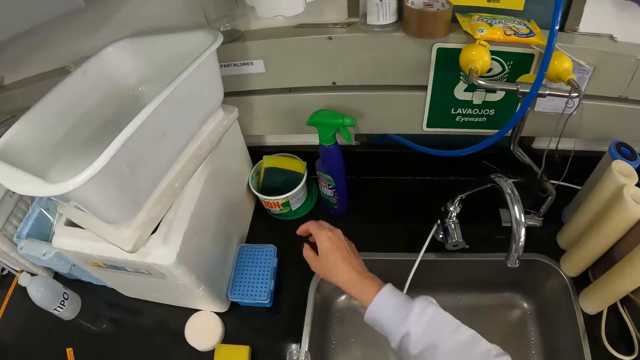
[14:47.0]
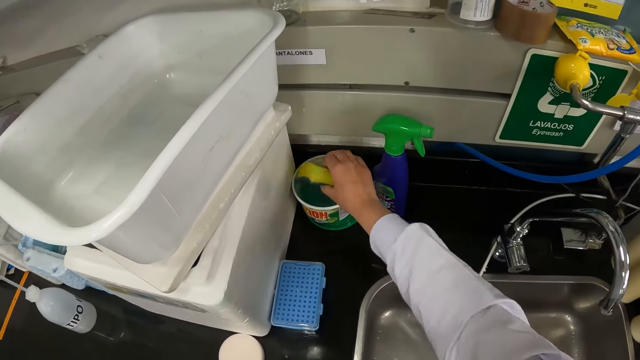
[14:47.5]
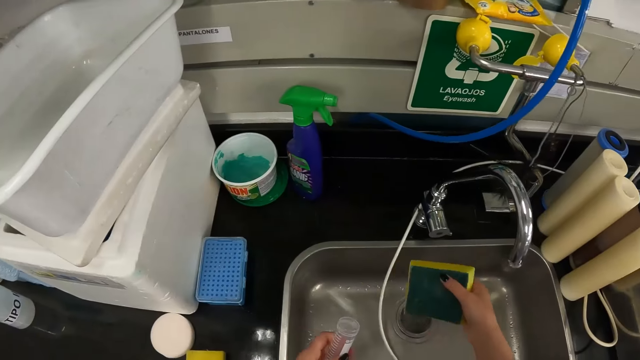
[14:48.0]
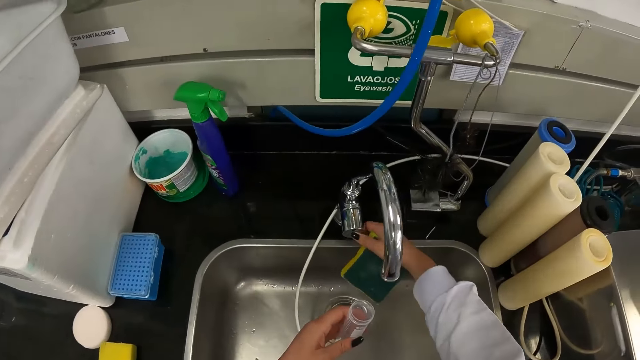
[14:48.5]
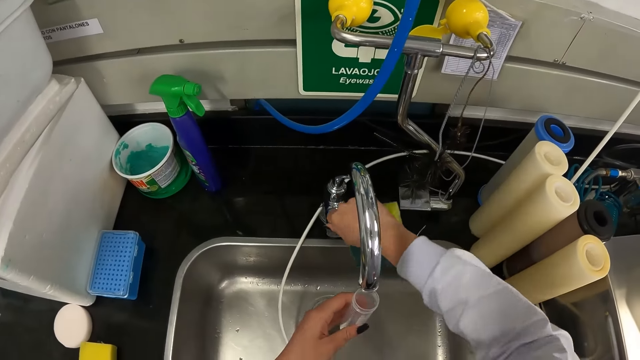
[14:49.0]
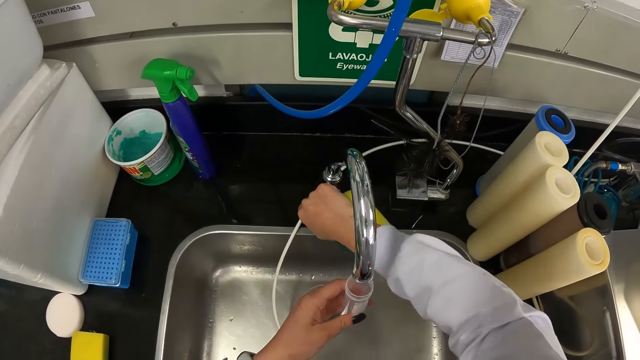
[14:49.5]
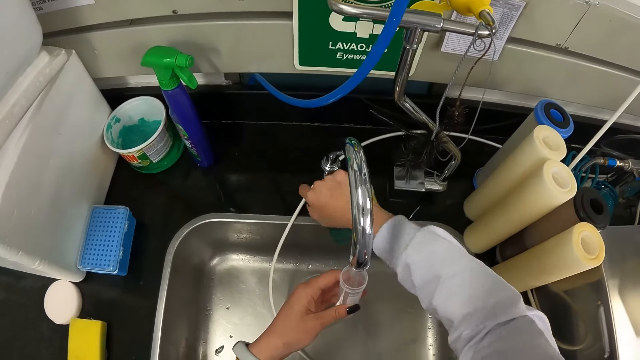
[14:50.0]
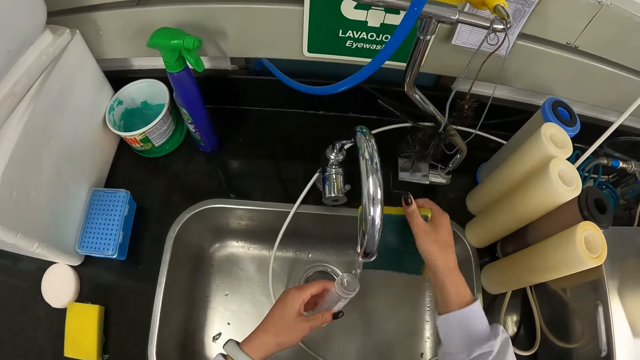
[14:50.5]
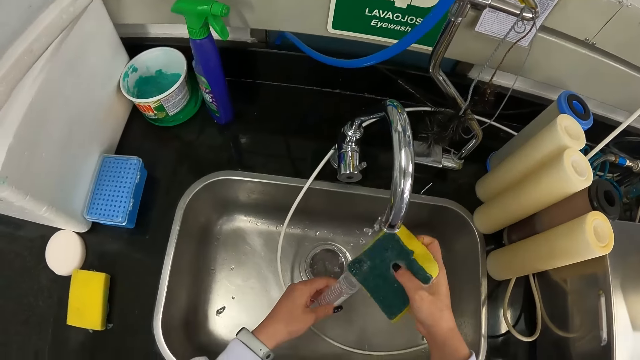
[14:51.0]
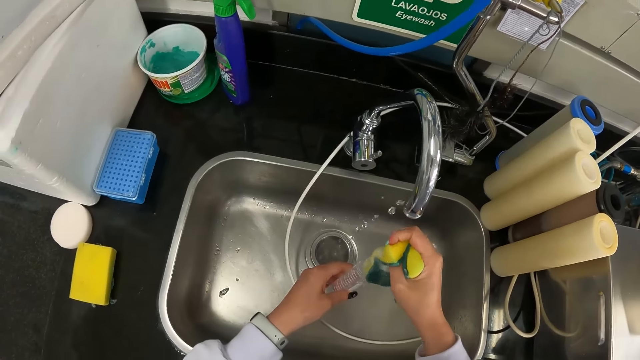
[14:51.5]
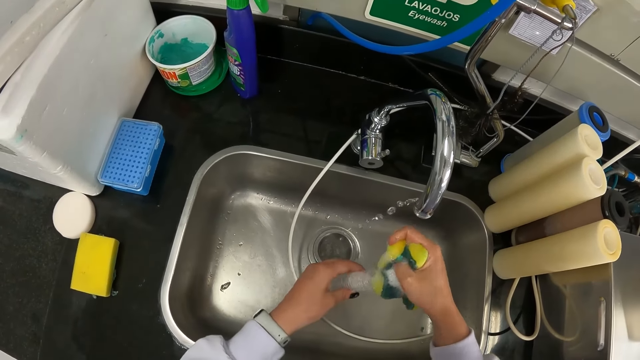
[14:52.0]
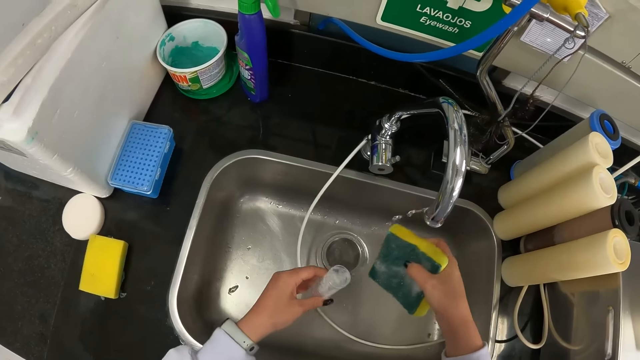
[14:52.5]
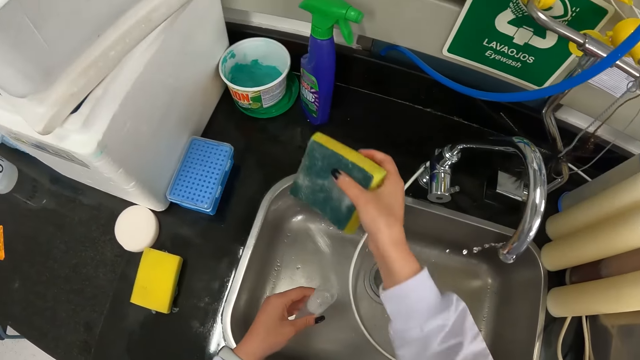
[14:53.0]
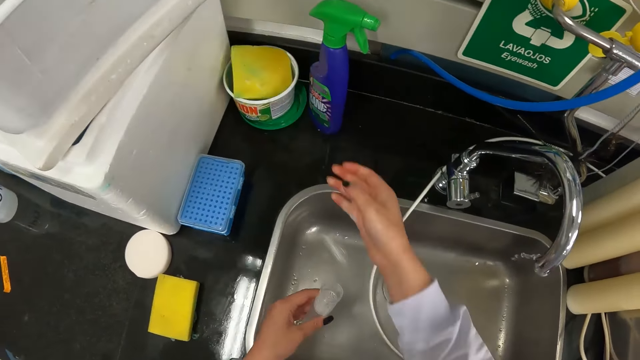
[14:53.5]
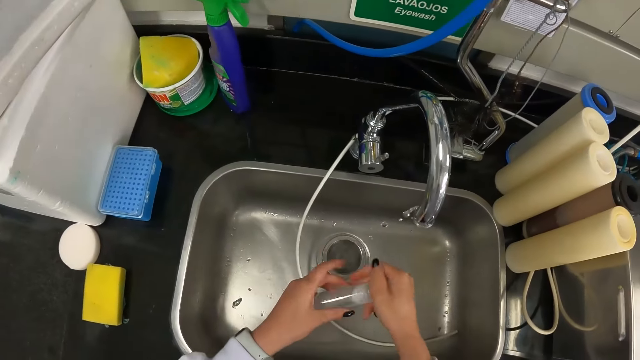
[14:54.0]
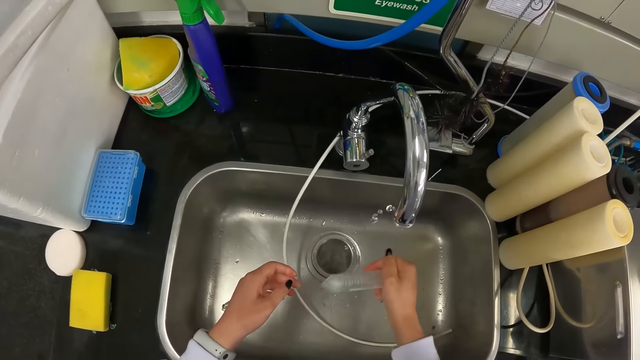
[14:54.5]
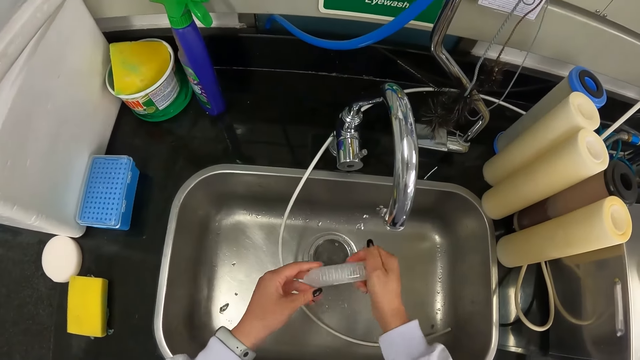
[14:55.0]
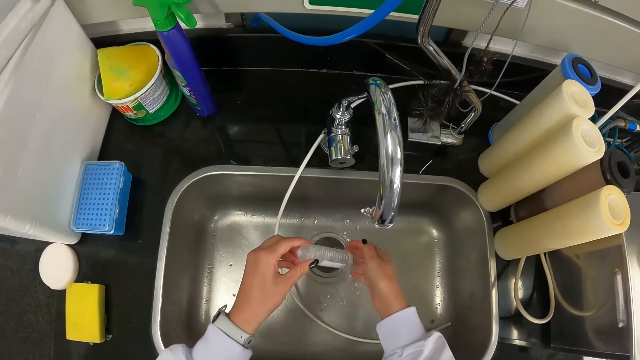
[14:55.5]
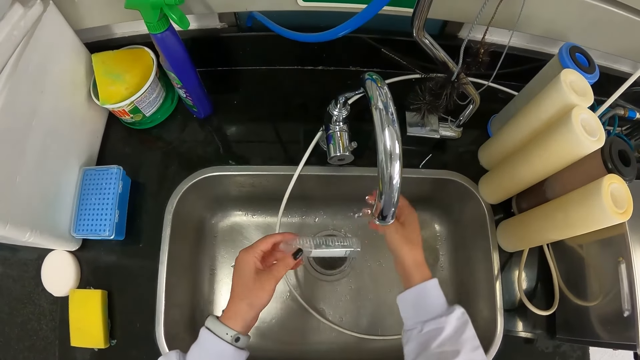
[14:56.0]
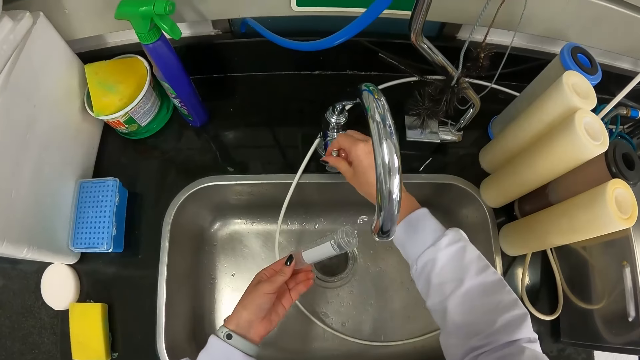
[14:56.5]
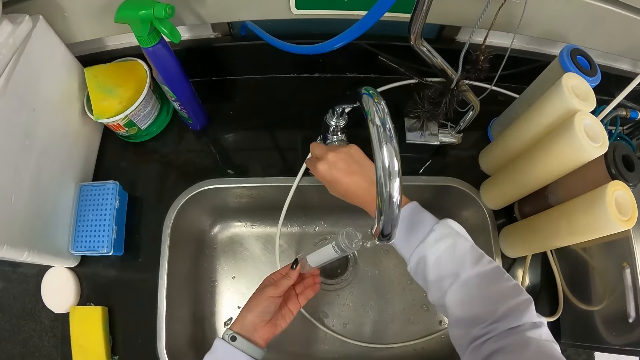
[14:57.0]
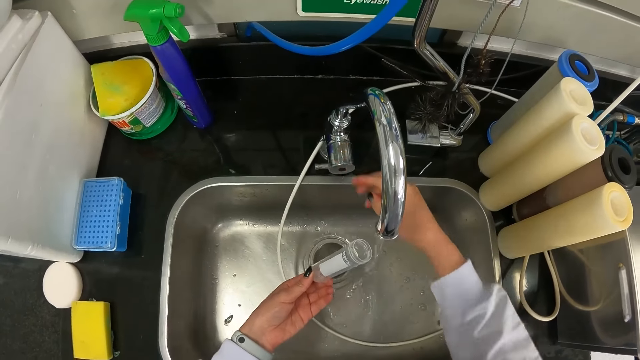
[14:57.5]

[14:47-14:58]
The camera wearer takes a foam from a soap dish with her right hand. She turns on a tap on a sink with her right hand. She moves the test tube towards the tap with her left hand. She squeezes the foam with her right hand. She washes the test tube. She drops the foam in the soap dish with her right hand. She moves the test tube in her left hand to her right hand. She shakes the test tube with her right hand. She rinses the test tube. She pours the water in the test tube into the sink with her left hand. She turns on the tap on the sink with her right hand. She closes the faucet.

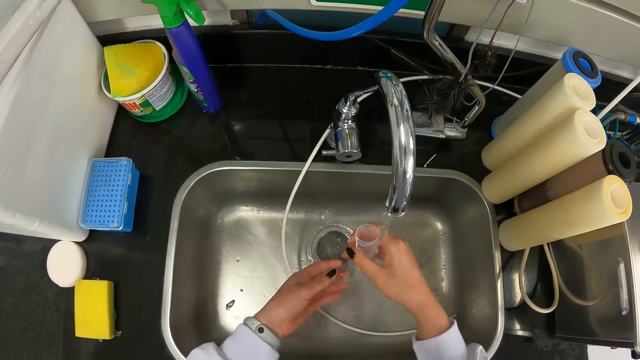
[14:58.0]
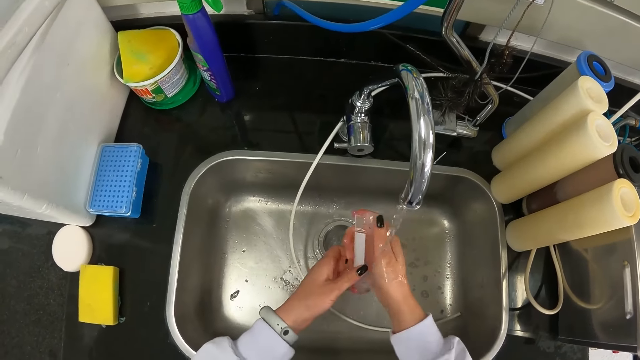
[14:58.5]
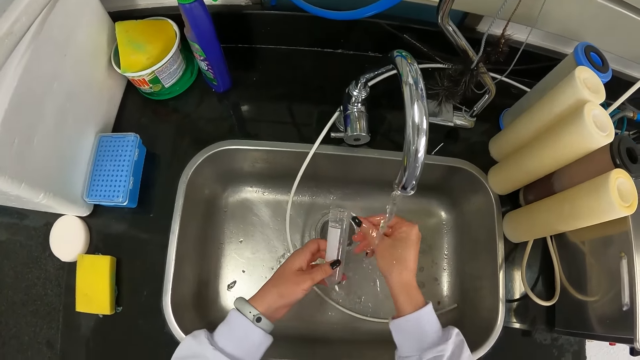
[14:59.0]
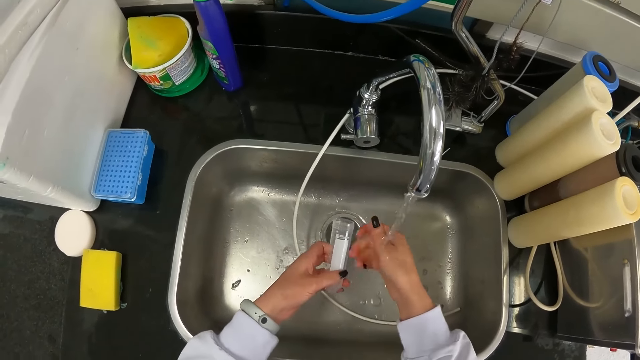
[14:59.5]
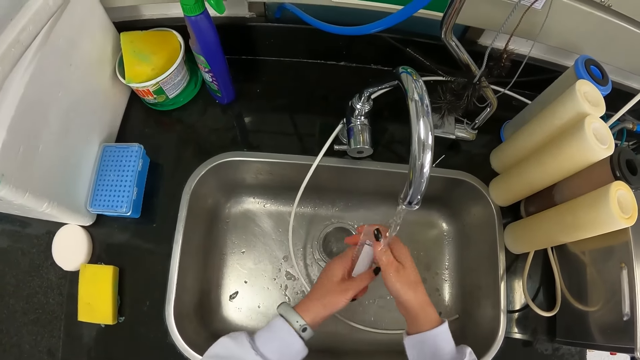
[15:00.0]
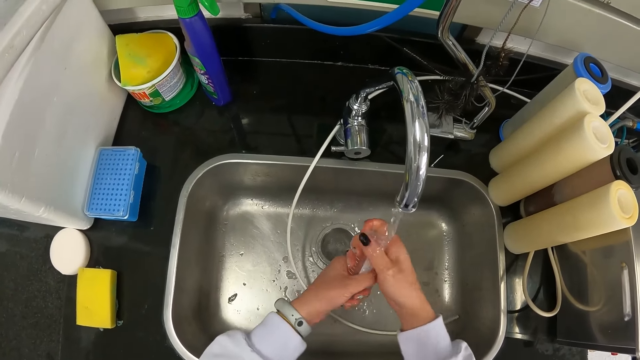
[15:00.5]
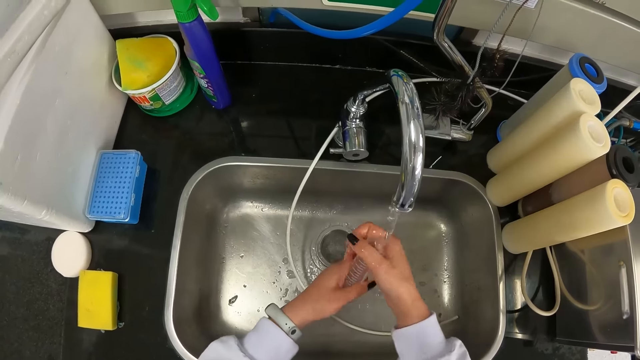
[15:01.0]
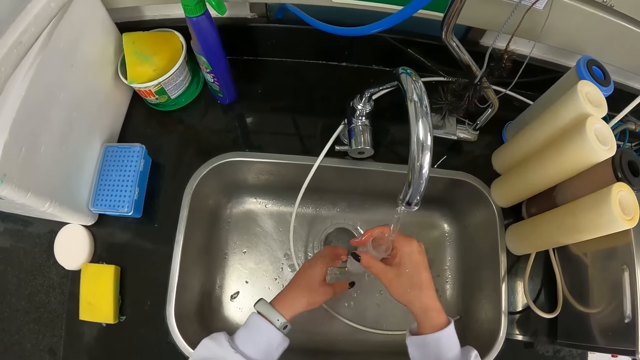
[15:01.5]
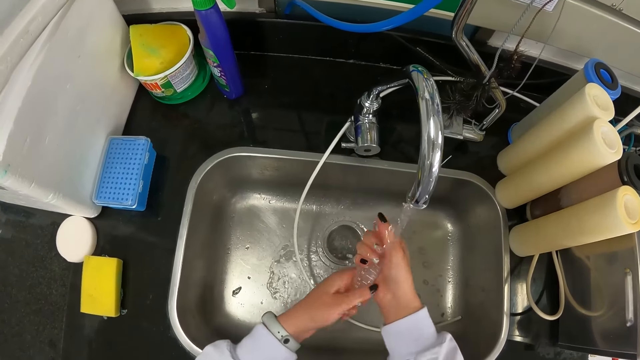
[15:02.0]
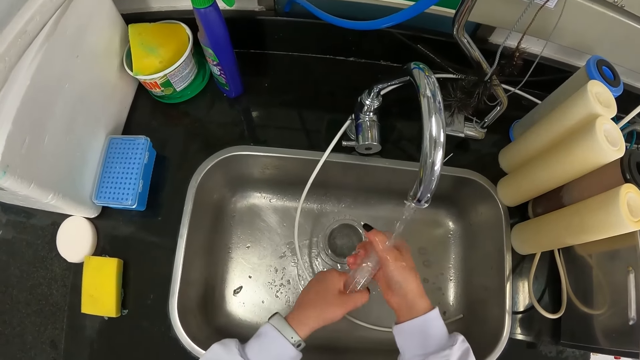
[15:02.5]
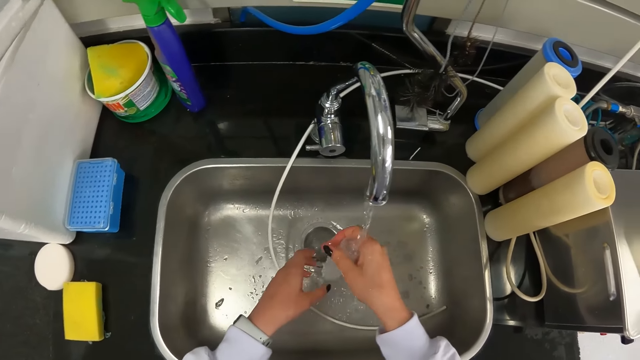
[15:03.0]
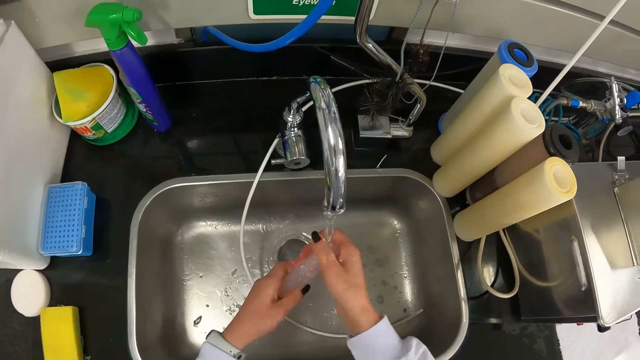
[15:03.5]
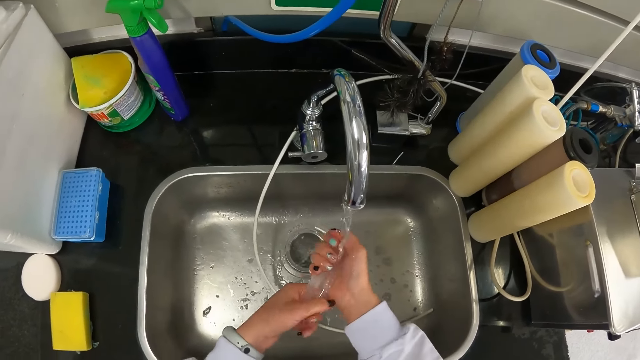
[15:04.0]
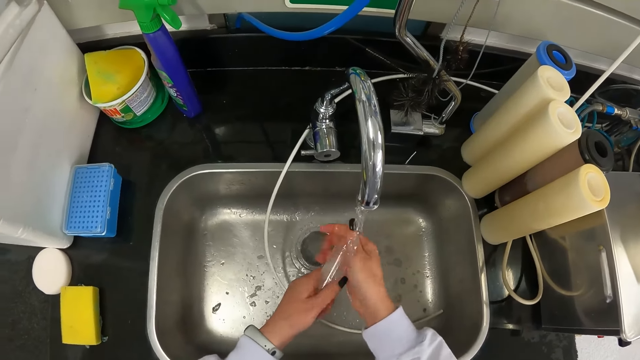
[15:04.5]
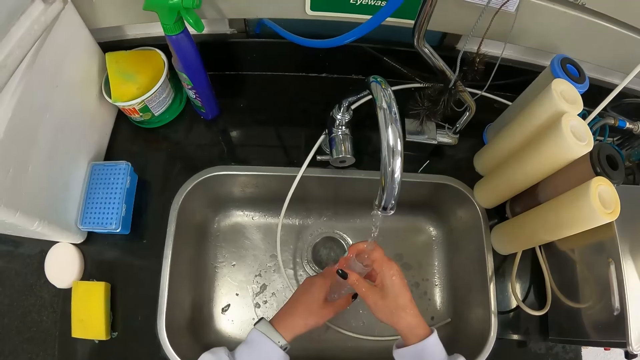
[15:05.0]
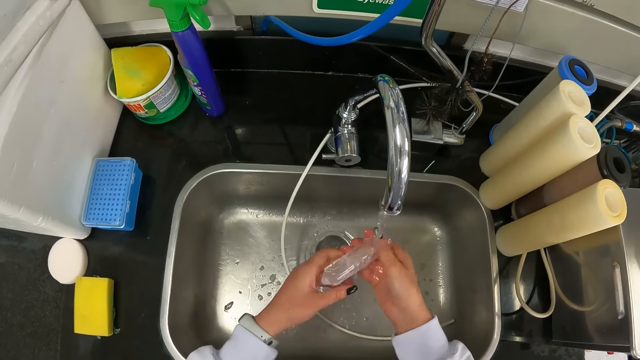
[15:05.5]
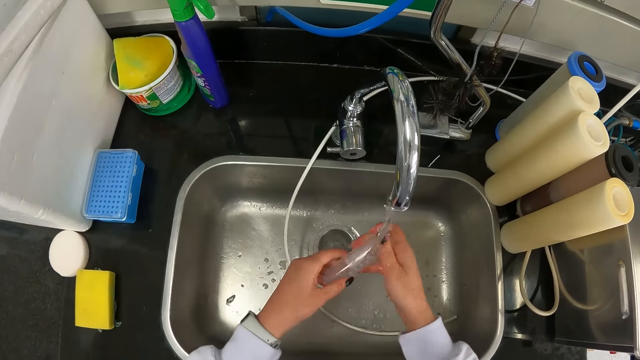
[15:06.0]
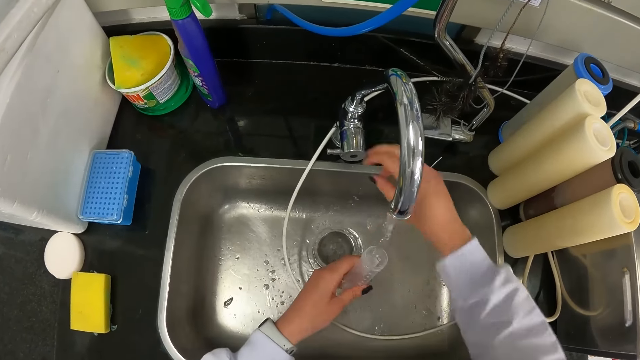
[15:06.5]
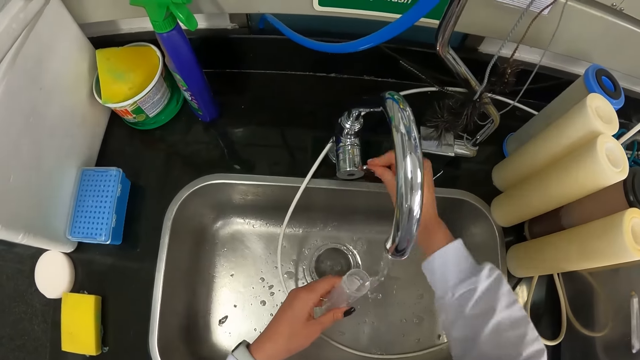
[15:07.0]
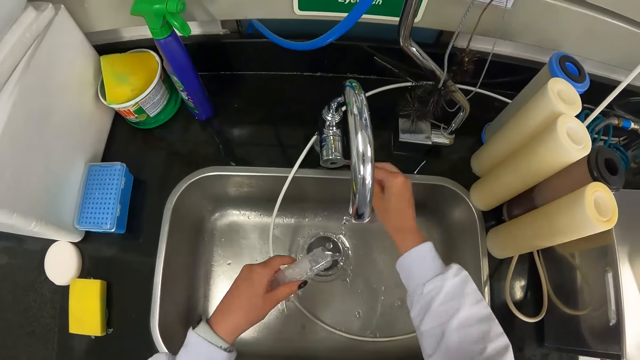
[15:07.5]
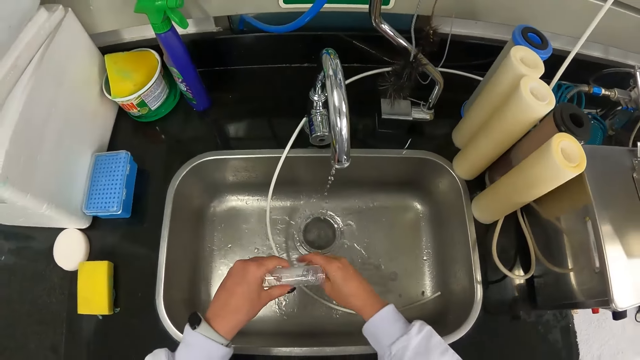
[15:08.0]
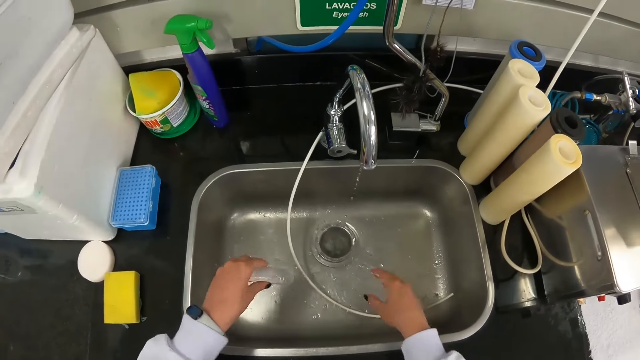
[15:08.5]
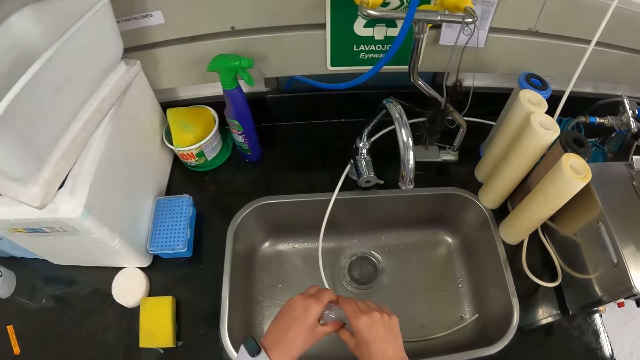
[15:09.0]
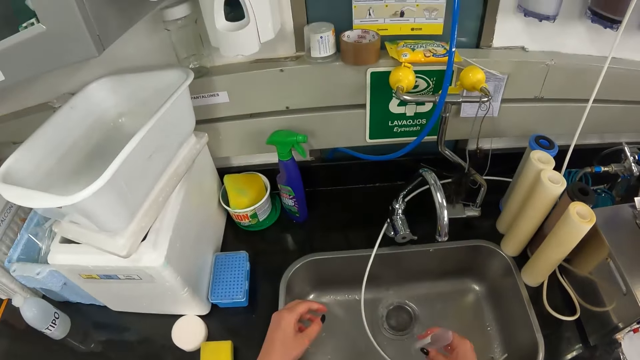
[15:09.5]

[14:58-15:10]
The camera wearer rinses the test tube with her right hand. She rinses her right fingers. She holds the test tube with her hands. She rinses the test tube with her hands. She shakes the test tube with her right hand. She rinses the test tube with her hands. She shakes the test tube with her right hand. She rinses the sample bottle with her hands. She pours the water in the sample bottle into the sink with her right hand. She moves the test tube from her right hand to her left hand. She takes some water from the tap with the sample bottle in her left hand. She turns off the tap on the sink with her right hand. She pours the water in the sample bottle into the sink with her left hand. She rinses the test tube. She shakes off the water from the sample bottle with her left hand. She moves the test tube in her left hand to her right hand. She shakes off the water from the test tube with her right hand.
